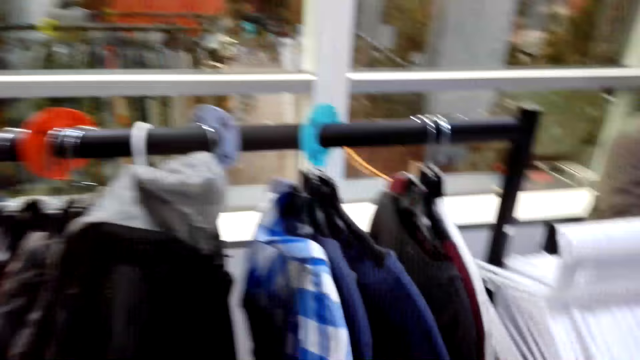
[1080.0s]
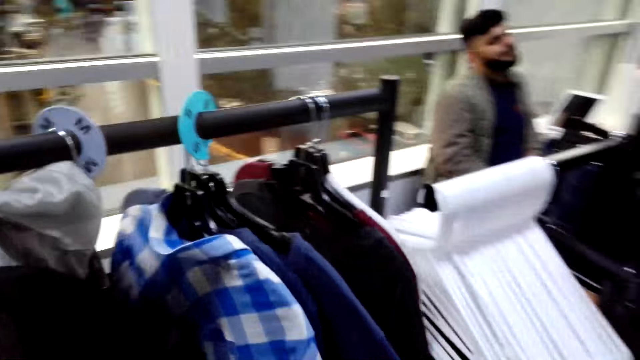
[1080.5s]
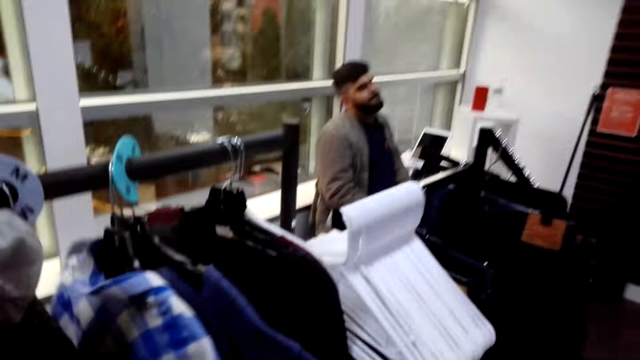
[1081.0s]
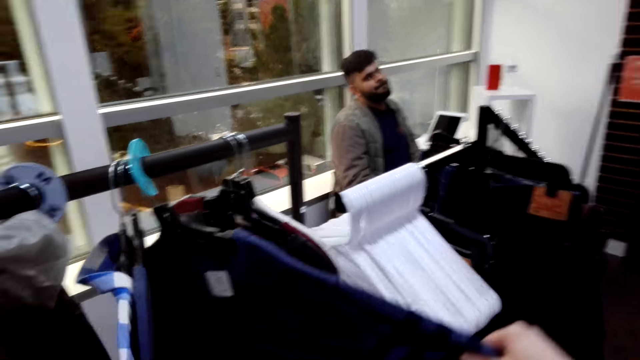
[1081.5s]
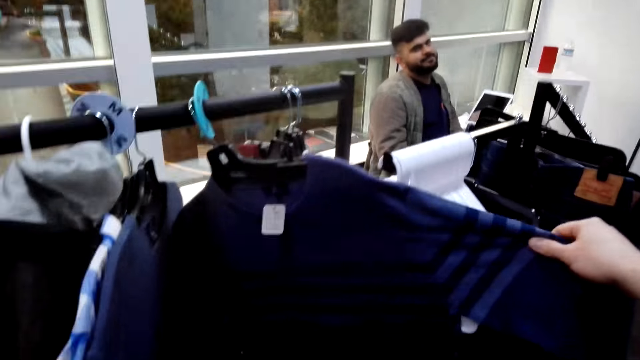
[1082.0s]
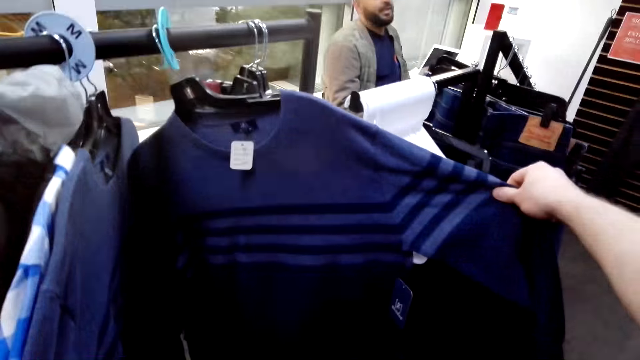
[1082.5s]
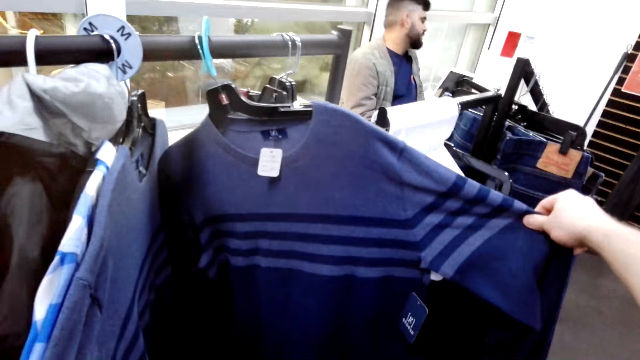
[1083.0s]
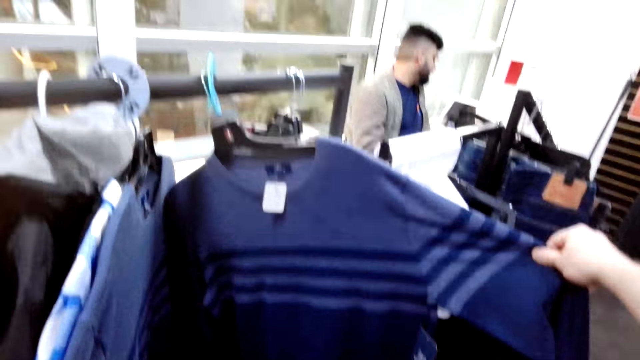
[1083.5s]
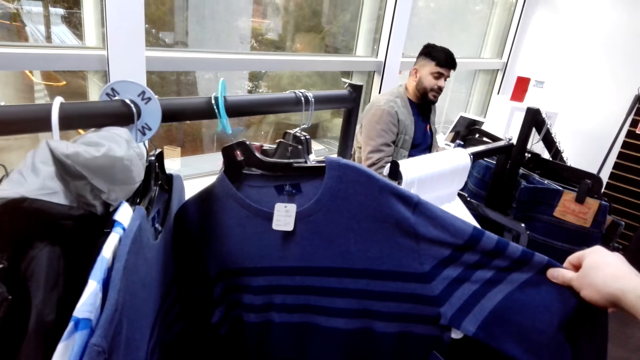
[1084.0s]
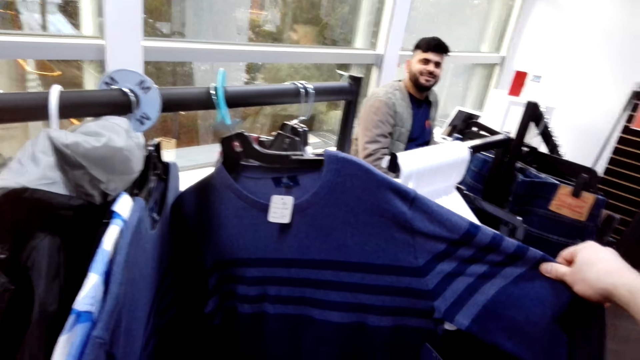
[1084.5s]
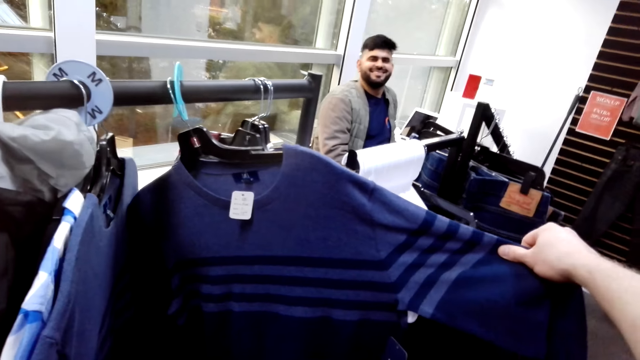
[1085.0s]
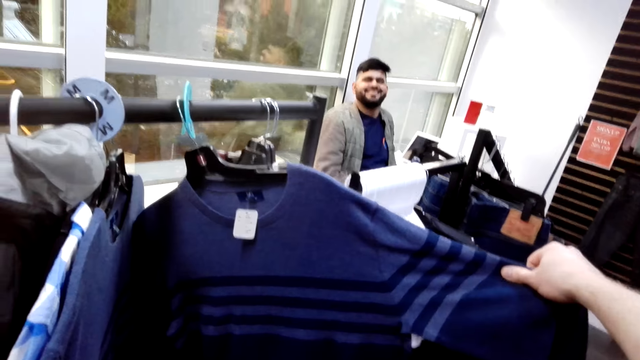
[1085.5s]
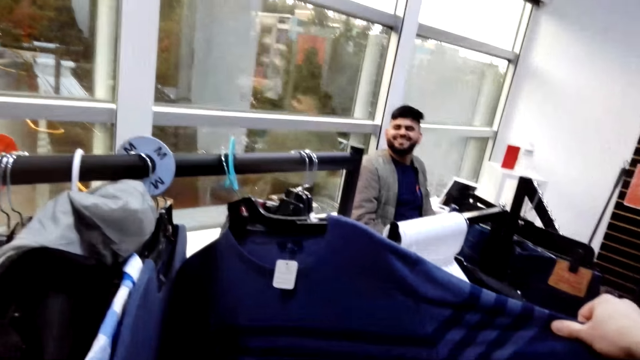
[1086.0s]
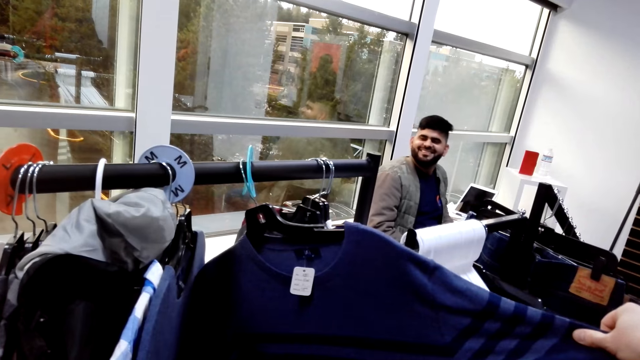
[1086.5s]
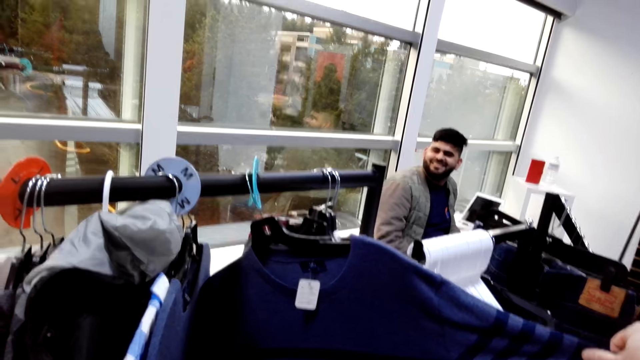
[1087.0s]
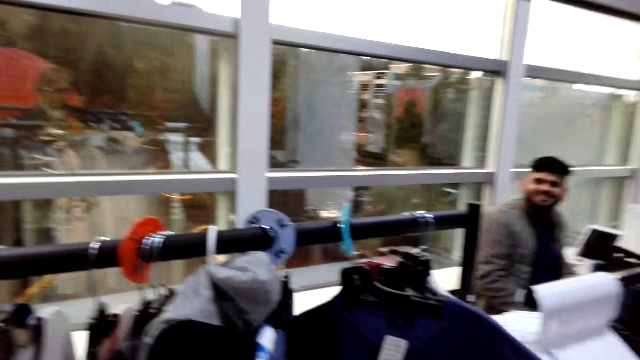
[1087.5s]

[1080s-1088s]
The camera wearer holds the arm of a sweater. They look at the sweater. They touch clothes on the cloth rack.

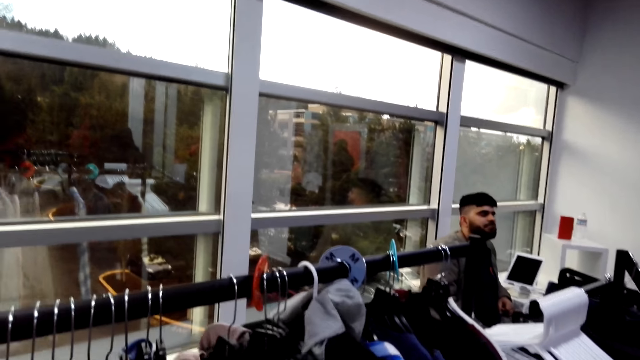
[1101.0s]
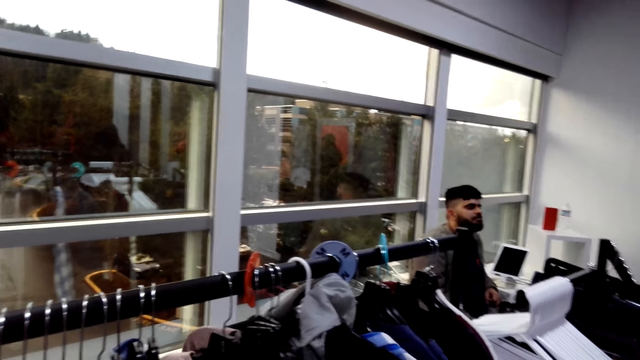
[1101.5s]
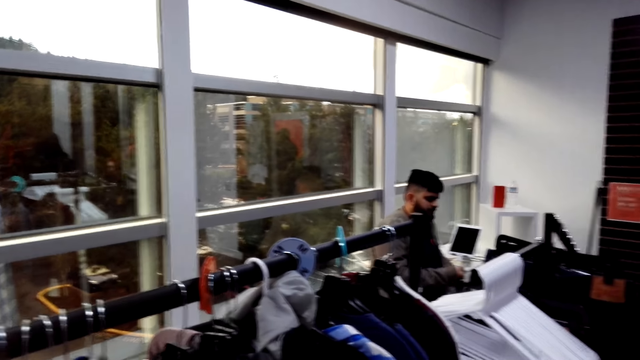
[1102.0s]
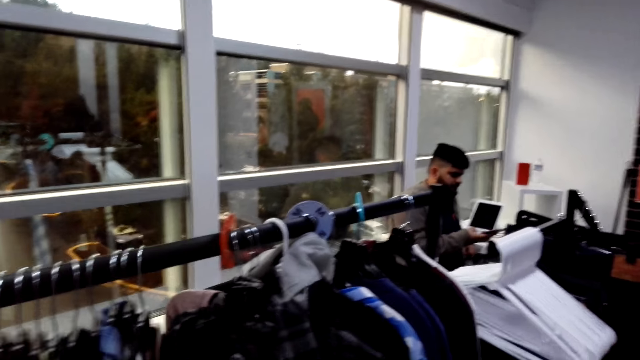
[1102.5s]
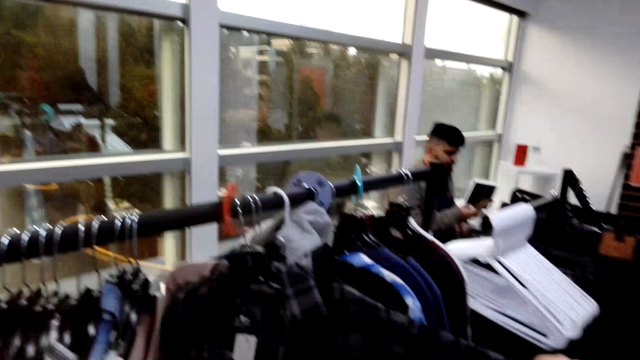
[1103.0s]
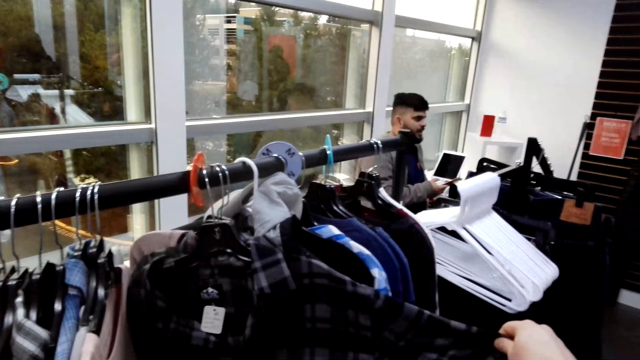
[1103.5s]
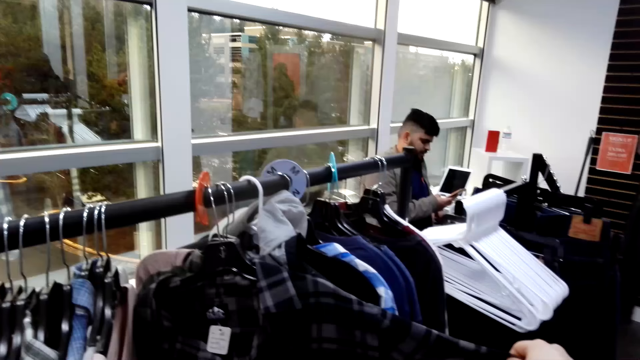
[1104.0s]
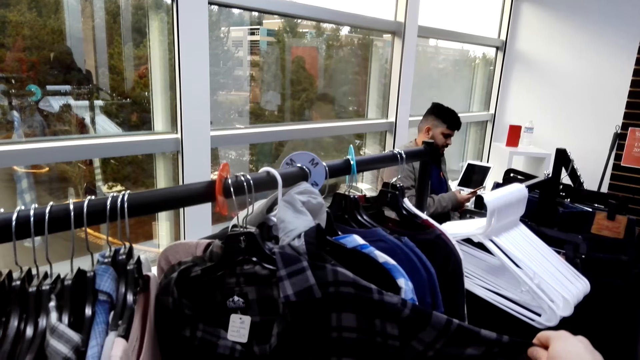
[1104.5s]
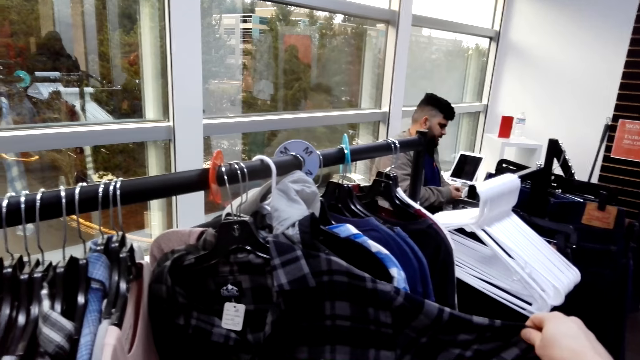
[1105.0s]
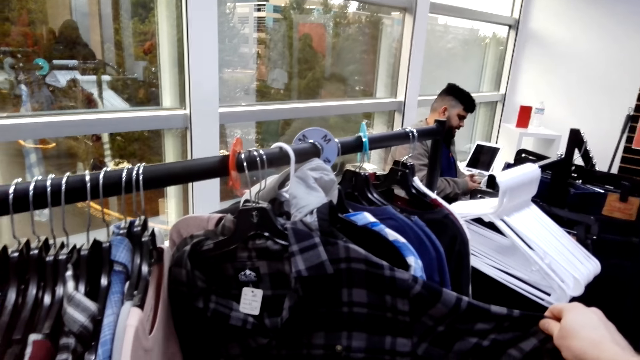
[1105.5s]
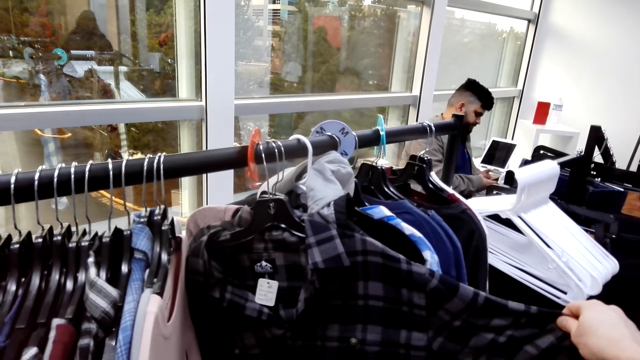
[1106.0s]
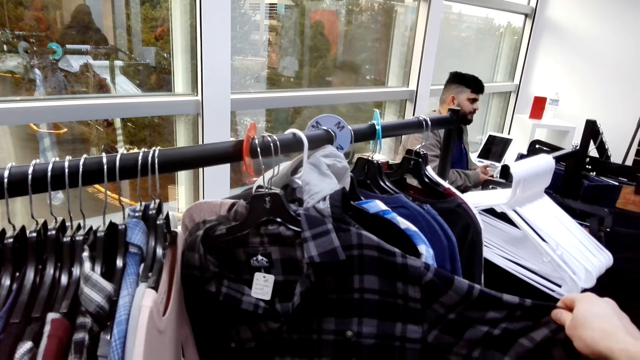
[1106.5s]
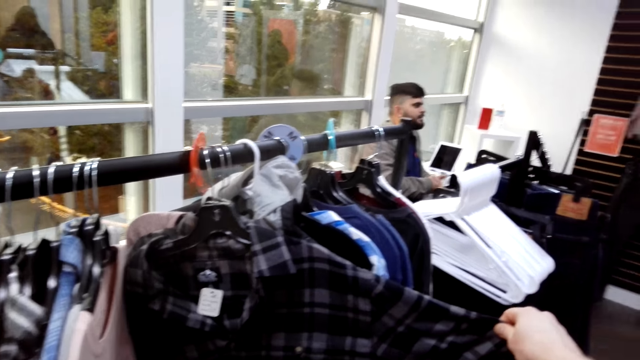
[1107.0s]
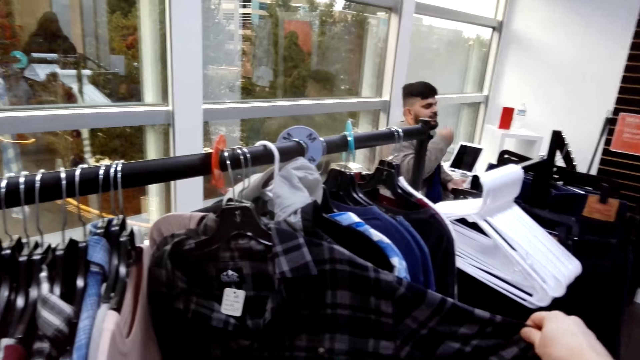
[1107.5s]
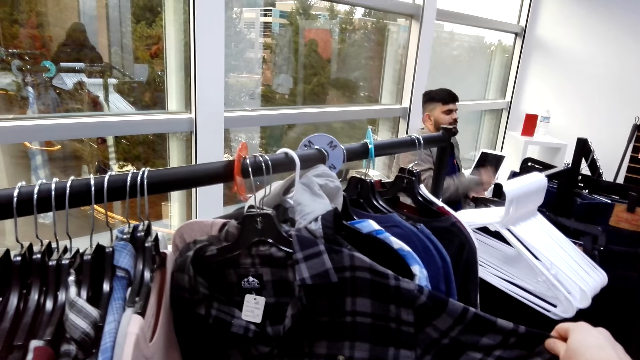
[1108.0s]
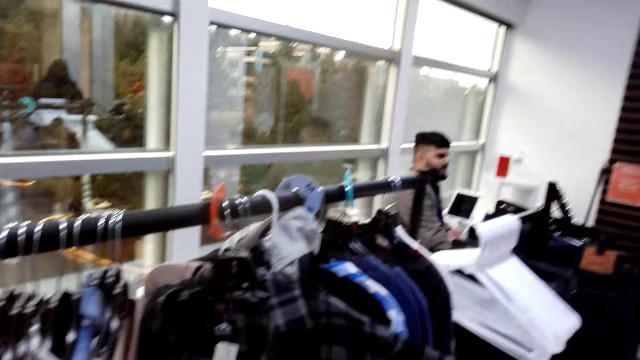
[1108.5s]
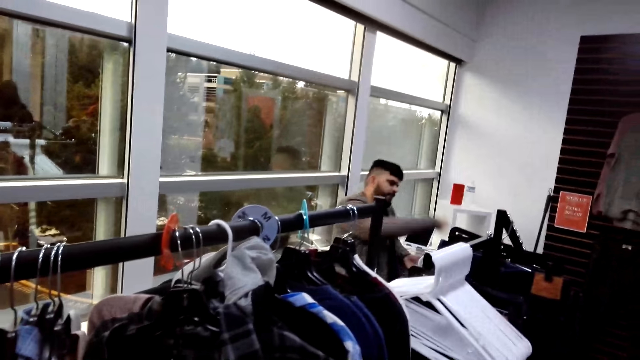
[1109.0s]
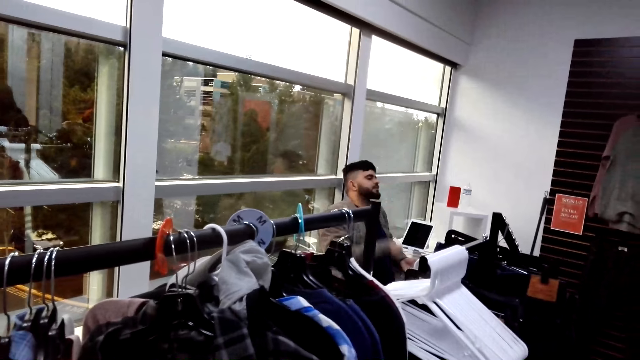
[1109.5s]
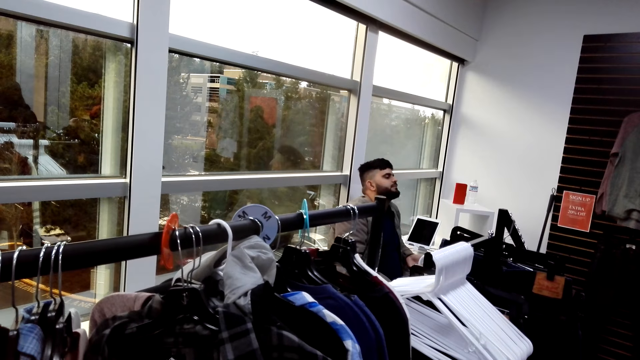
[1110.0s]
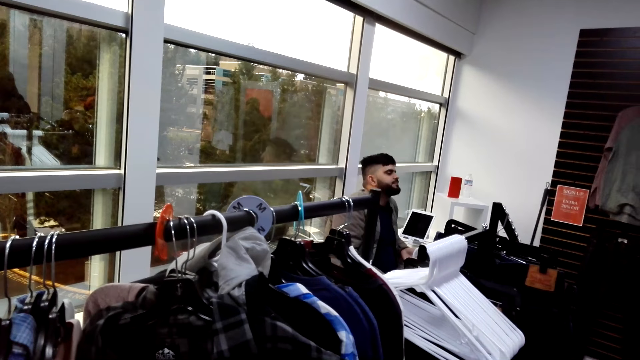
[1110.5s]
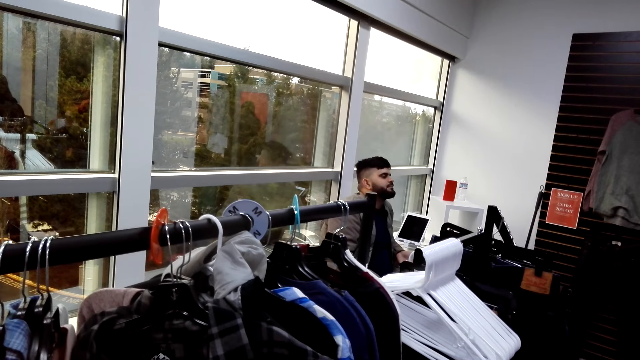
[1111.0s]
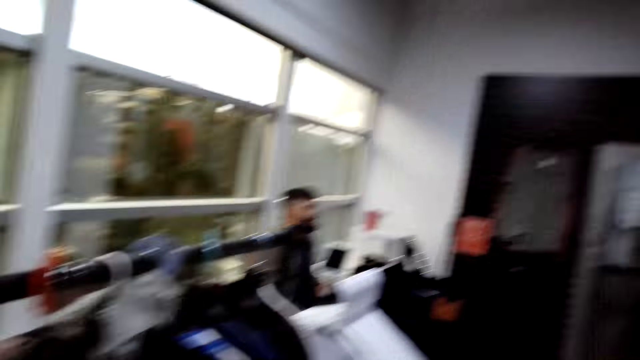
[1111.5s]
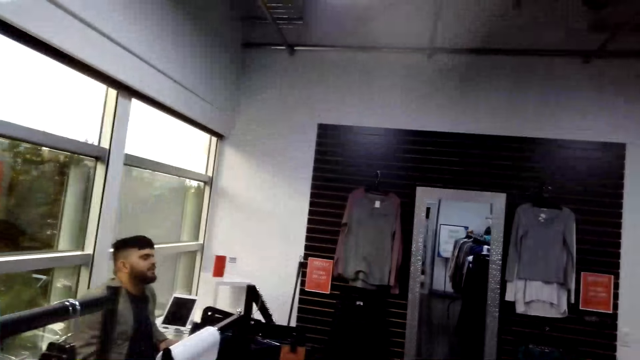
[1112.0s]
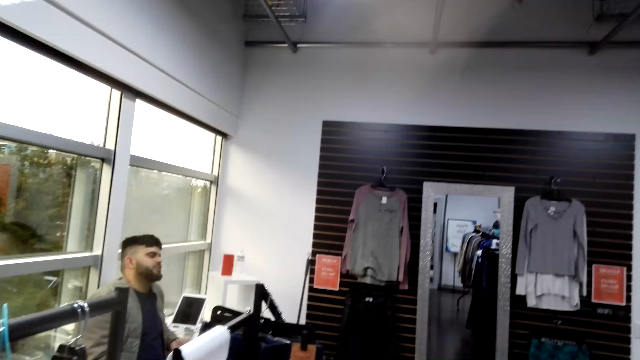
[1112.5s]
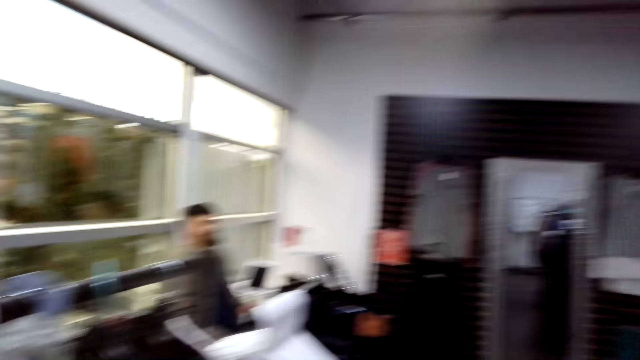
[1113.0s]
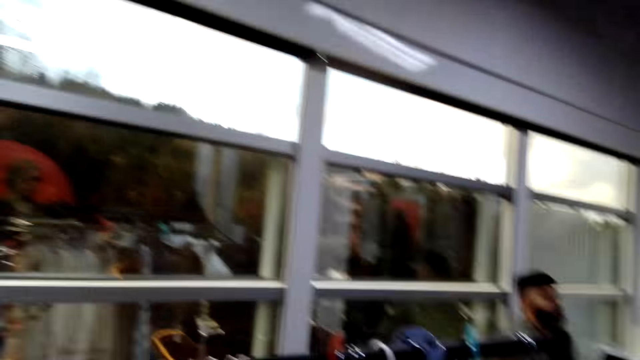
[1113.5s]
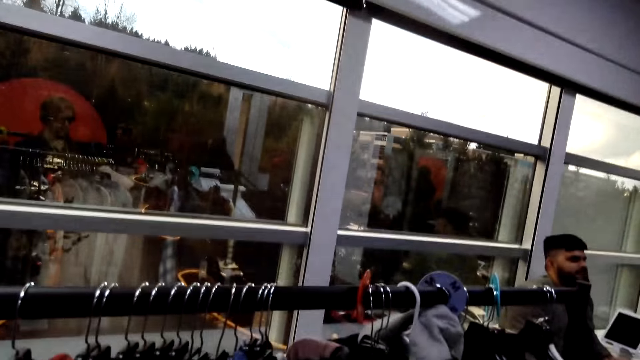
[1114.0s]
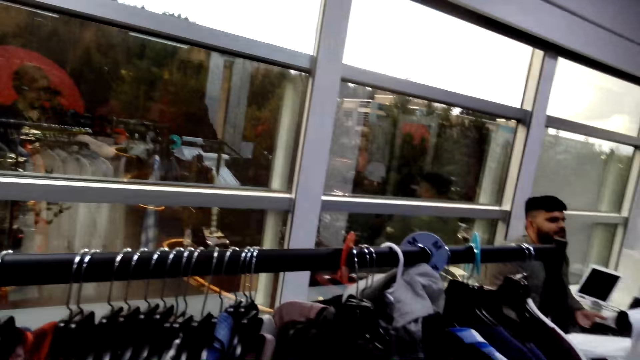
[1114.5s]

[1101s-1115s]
The camera wearer holds the arm of the shirt. They look at the shirt.
